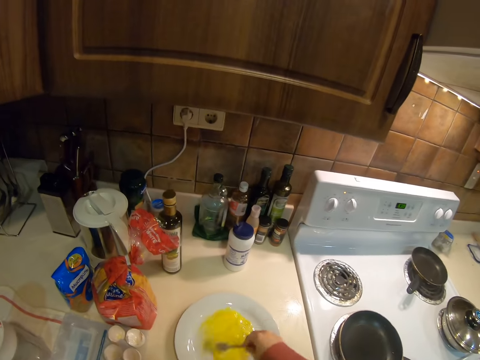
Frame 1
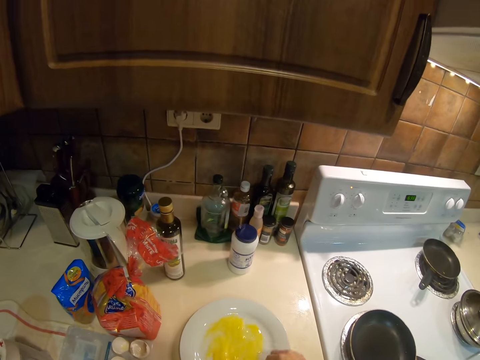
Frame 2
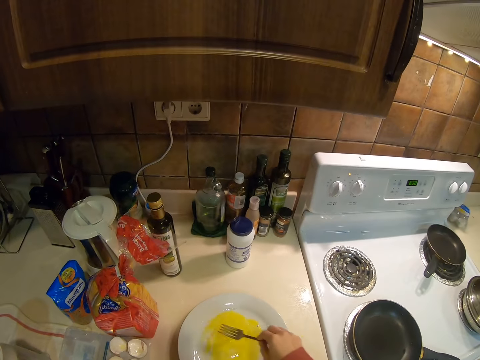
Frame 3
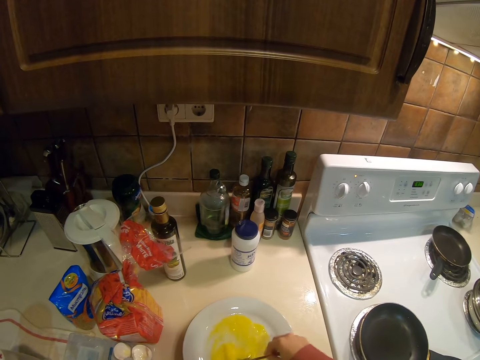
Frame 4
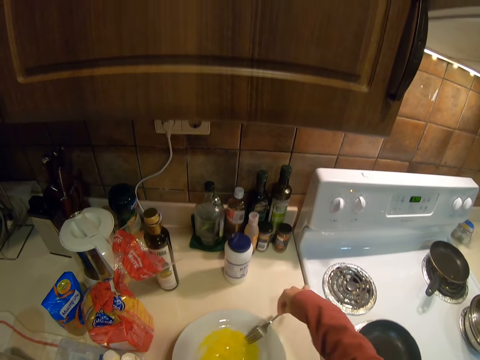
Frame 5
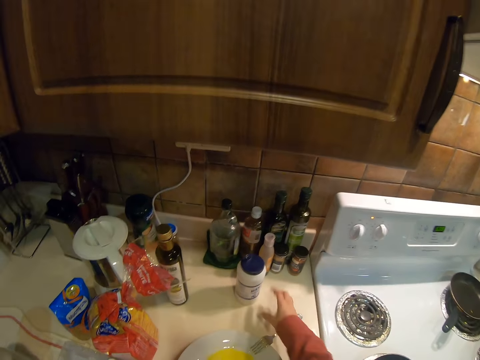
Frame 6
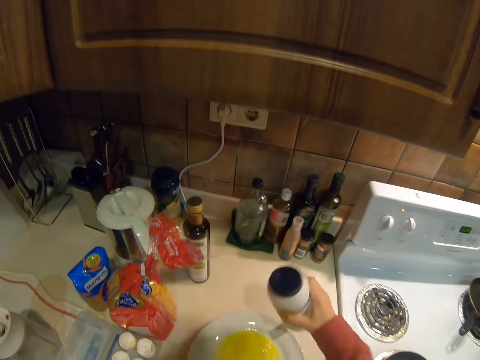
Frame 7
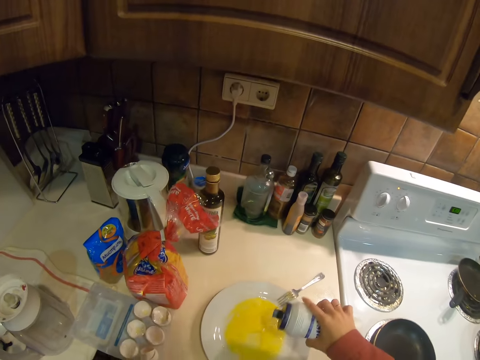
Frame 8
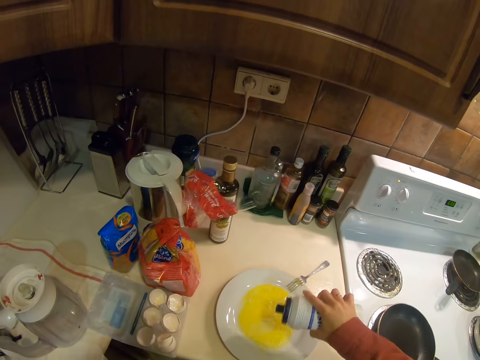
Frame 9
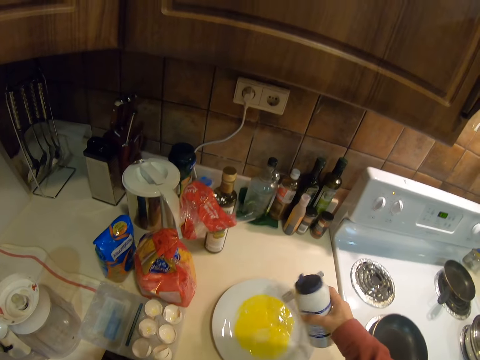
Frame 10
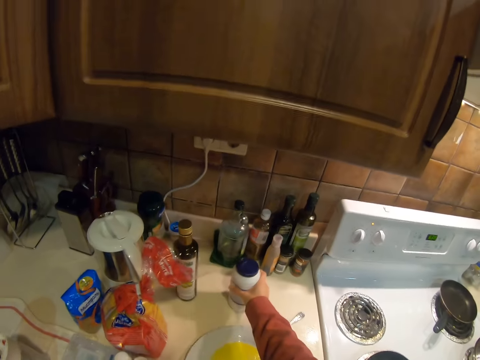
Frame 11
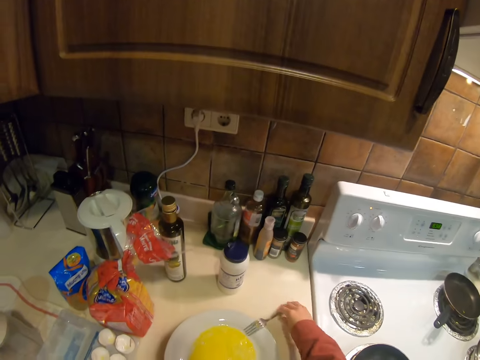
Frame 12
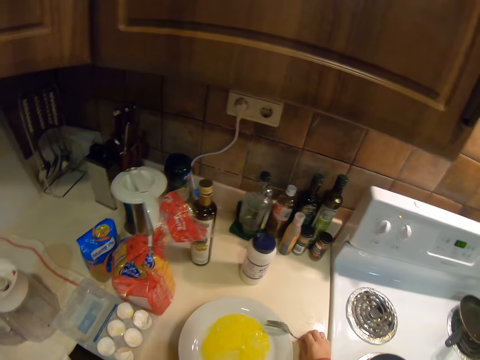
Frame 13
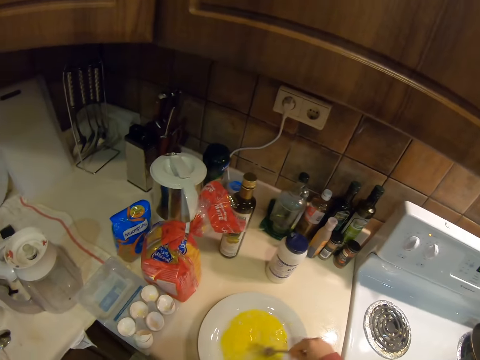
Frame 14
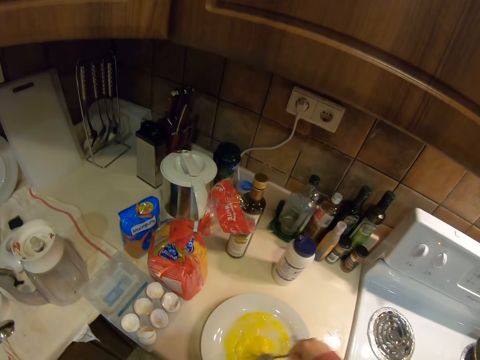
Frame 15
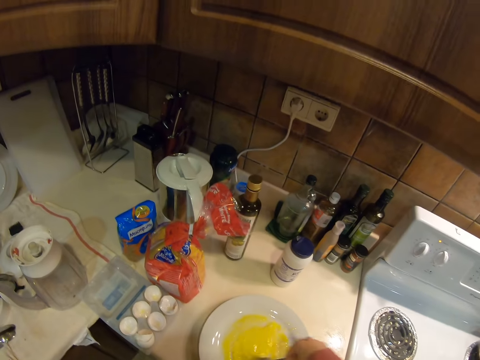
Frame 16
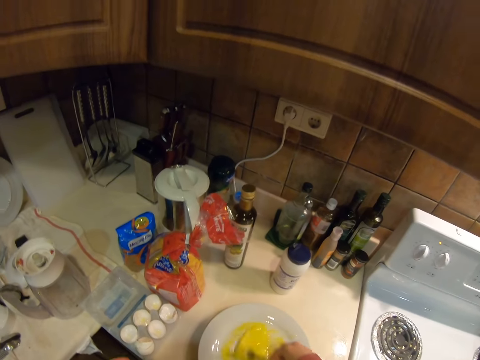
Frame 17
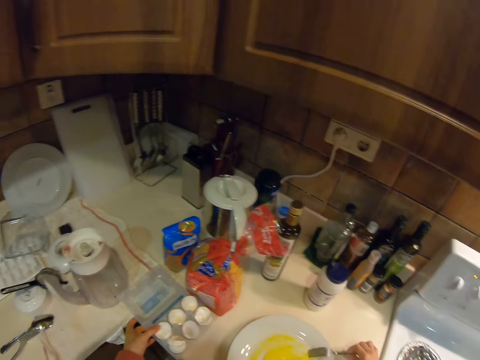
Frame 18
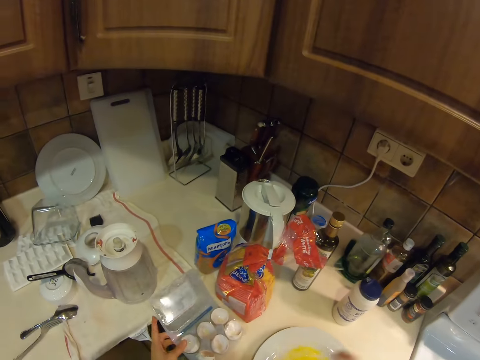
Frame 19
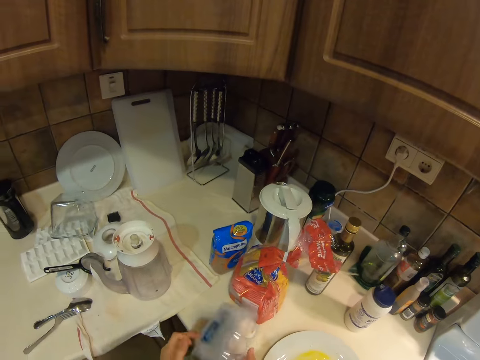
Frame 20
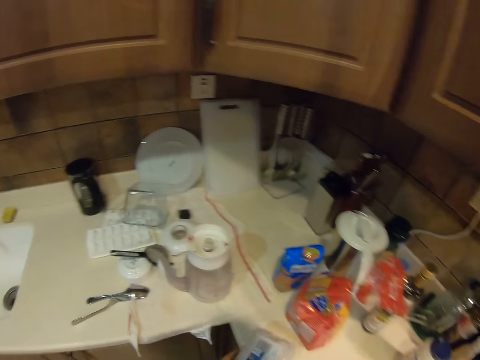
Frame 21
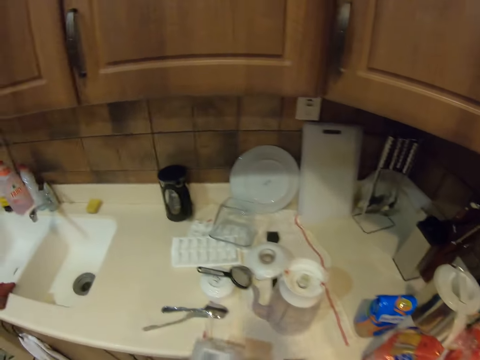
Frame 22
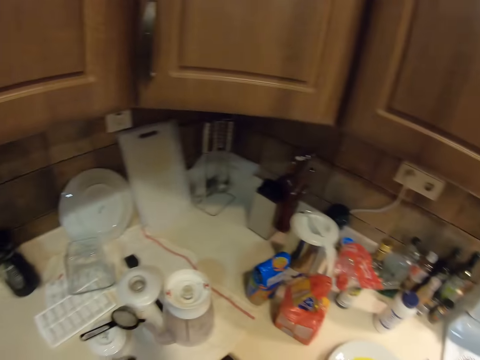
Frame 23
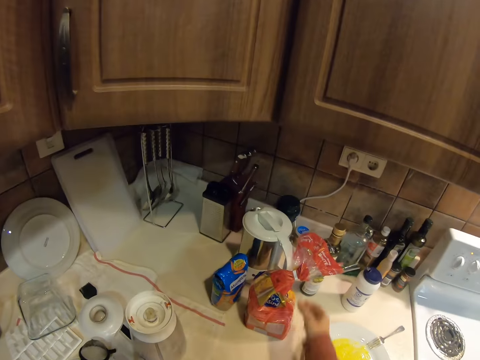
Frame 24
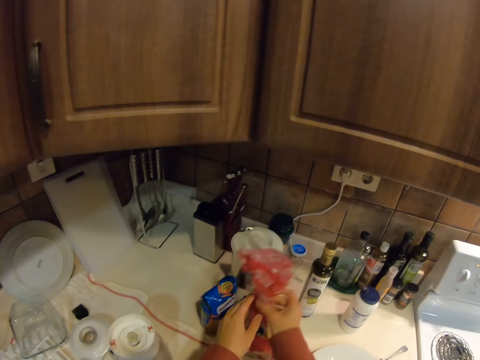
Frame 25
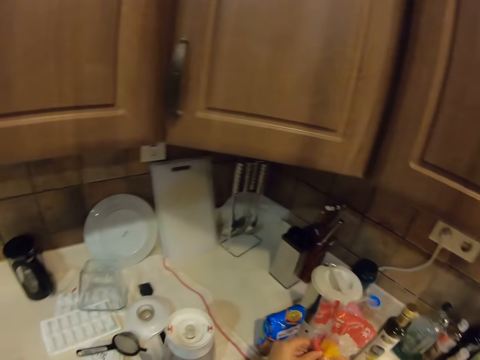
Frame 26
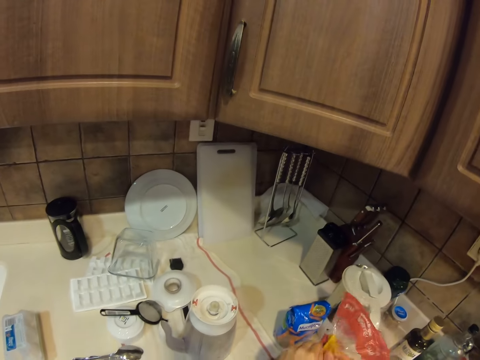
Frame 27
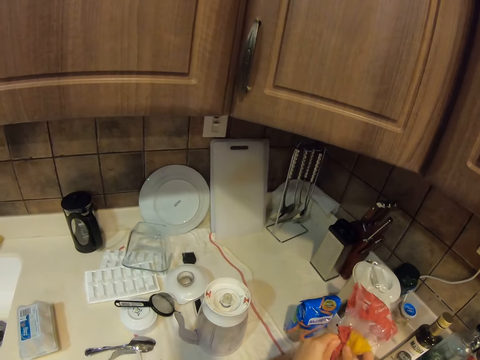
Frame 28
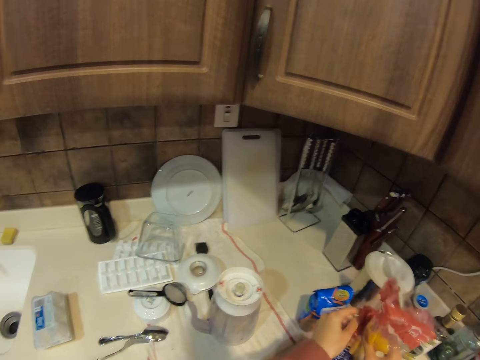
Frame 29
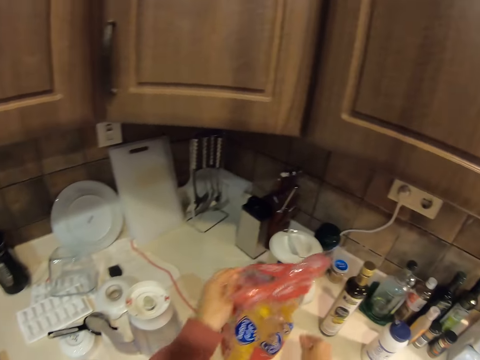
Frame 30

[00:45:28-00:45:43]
The camera wearer puts the fork on the plate. They pick up a salt shaker from the table. They pour the salt in the egg. They put the salt shaker on the counter. They pick up the fork. They spread the egg on the plate with the fork. They pick up the egg holder or egg tray. They cover the egg holder. They pick up the egg holder. They put the egg tray on the table. They pick up the bread. They open the polythene.

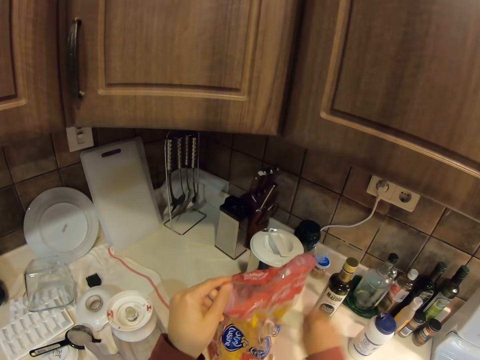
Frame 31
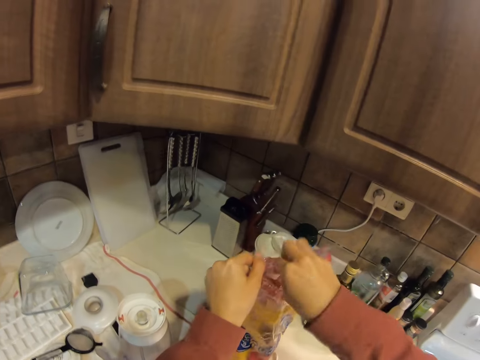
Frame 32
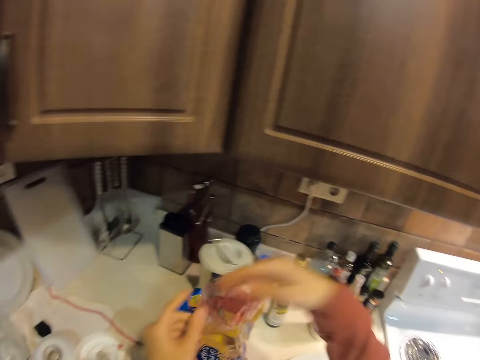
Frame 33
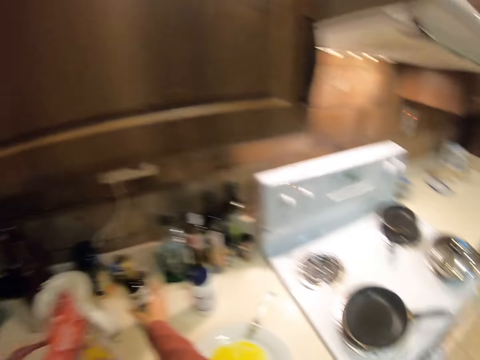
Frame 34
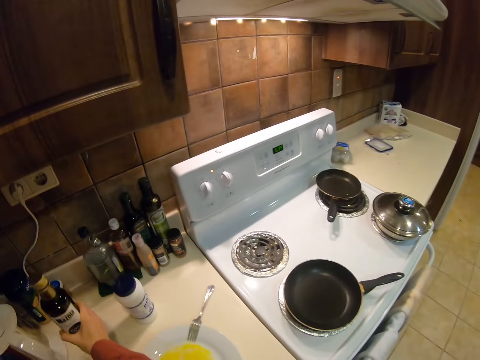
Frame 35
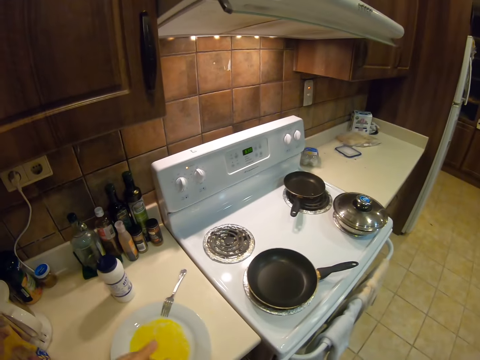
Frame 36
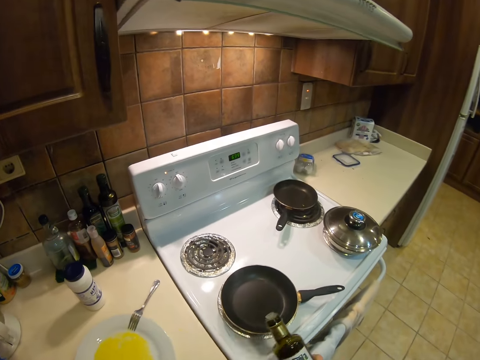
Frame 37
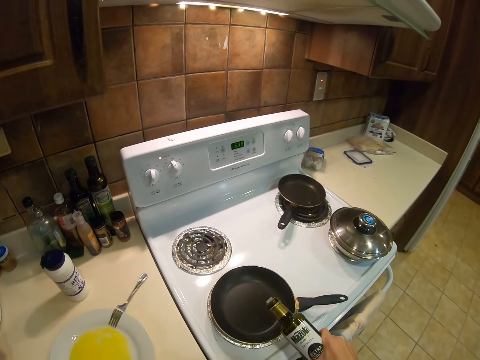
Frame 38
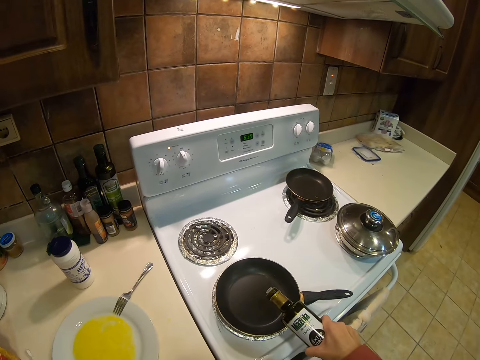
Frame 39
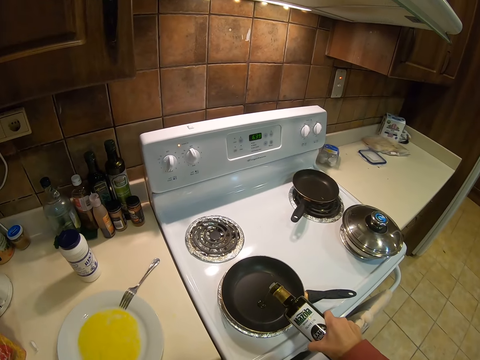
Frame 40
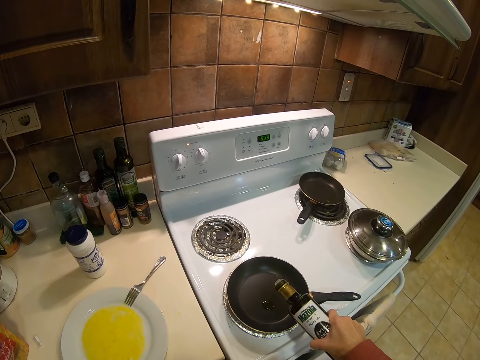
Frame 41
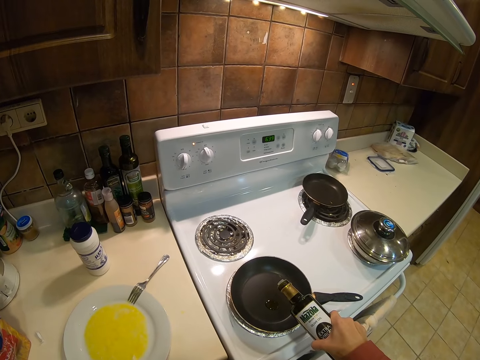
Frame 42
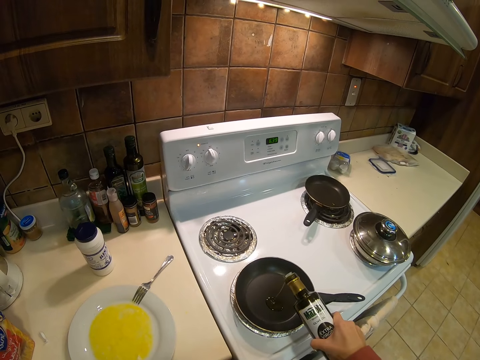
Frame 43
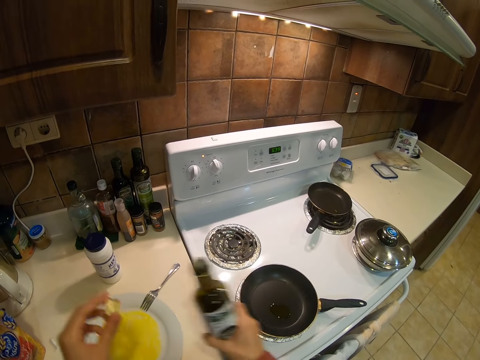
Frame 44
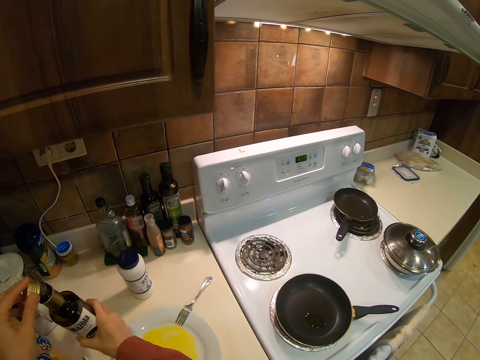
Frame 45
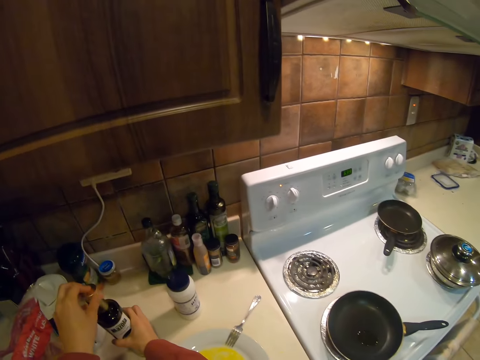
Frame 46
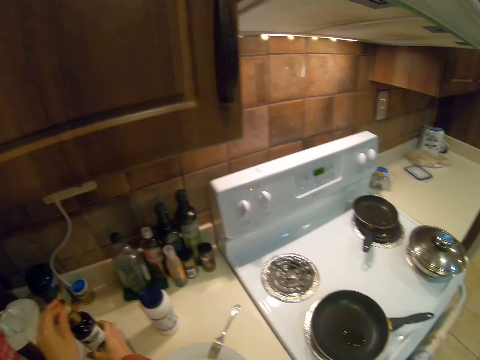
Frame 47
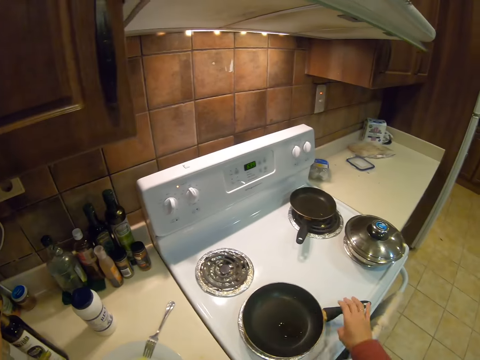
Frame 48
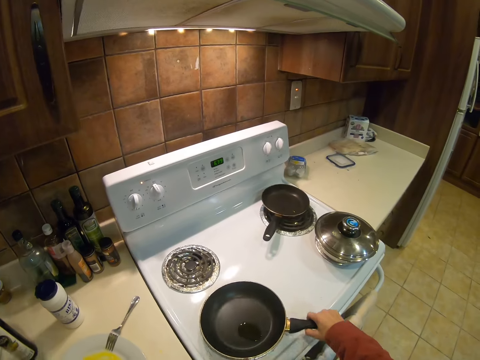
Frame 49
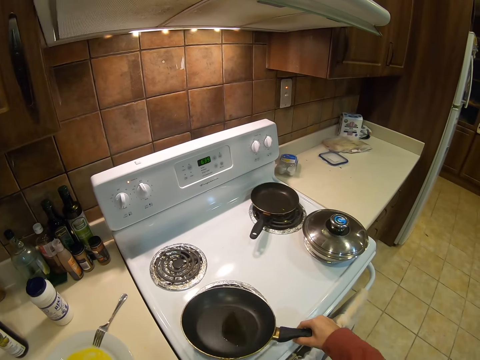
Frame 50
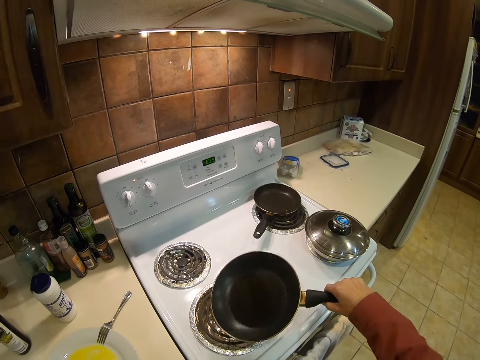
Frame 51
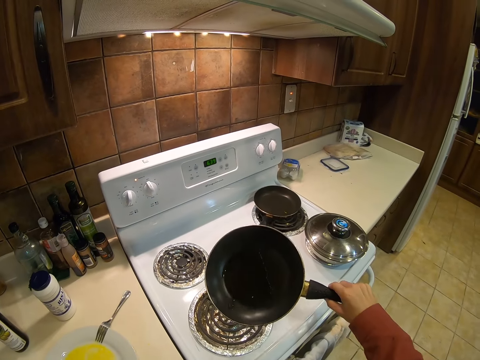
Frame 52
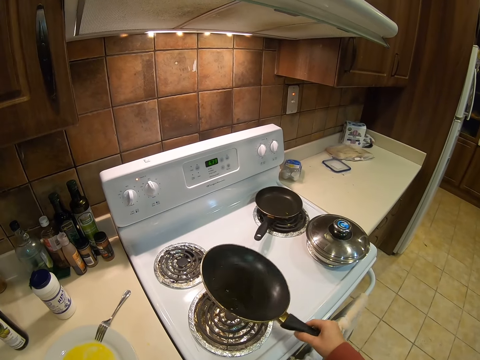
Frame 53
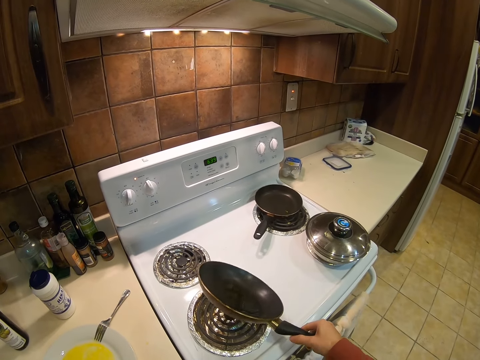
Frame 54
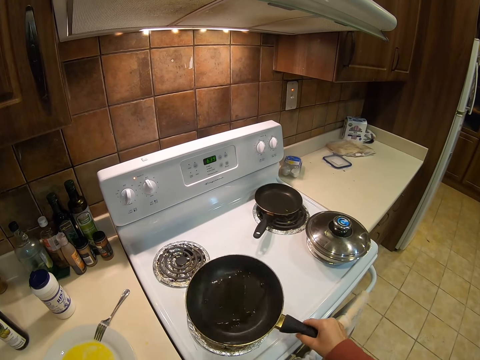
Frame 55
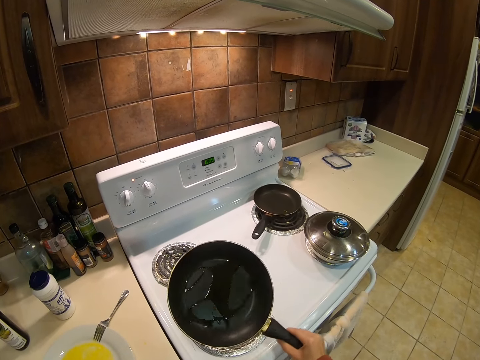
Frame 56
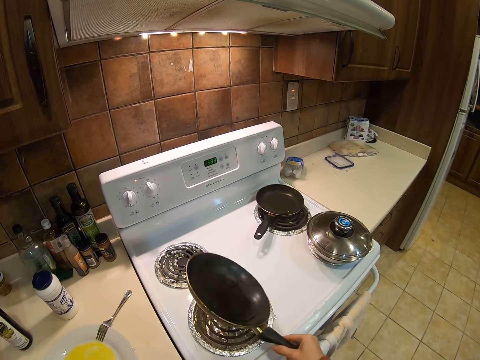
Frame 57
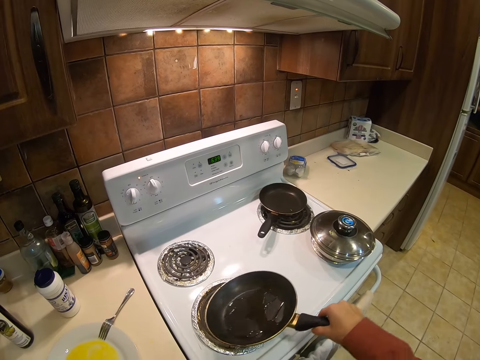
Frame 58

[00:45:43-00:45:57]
The camera wearer puts something in the polythene. They pick up an oil bottle from the table. They smear oil on the pan. They pour oil on the cooking pan. They cover the oil bottle and put the oil bottle on the table. They pick up the pan from the gas. They spread oil on the pan. They shake the pan.
